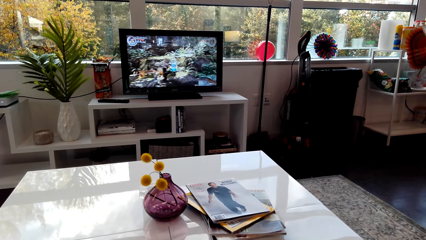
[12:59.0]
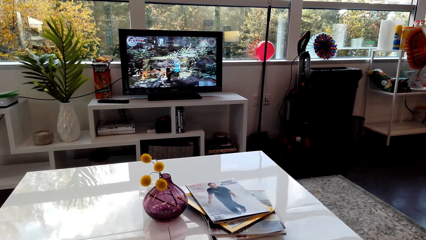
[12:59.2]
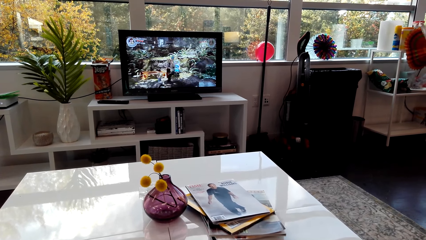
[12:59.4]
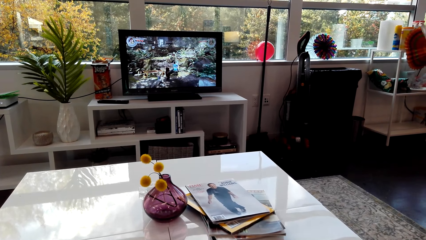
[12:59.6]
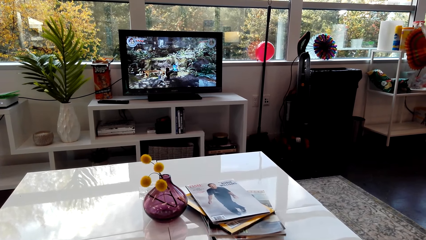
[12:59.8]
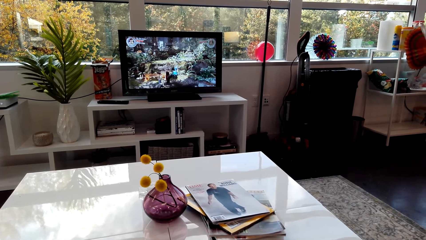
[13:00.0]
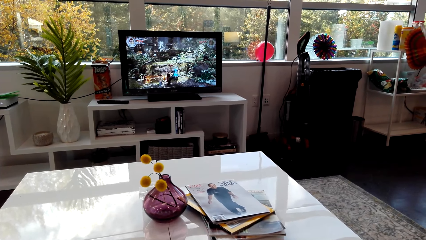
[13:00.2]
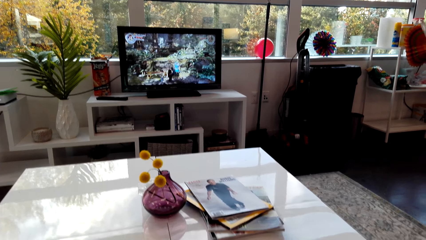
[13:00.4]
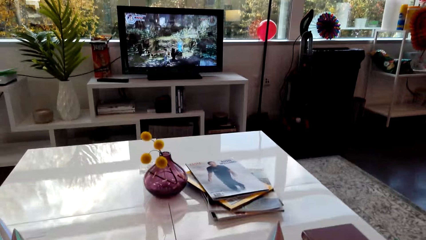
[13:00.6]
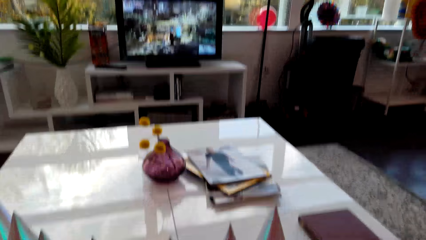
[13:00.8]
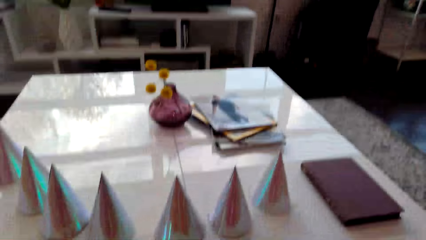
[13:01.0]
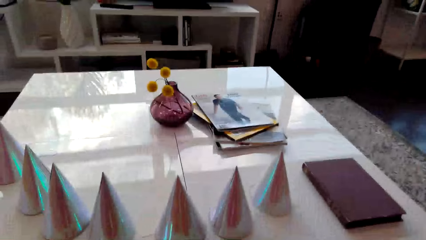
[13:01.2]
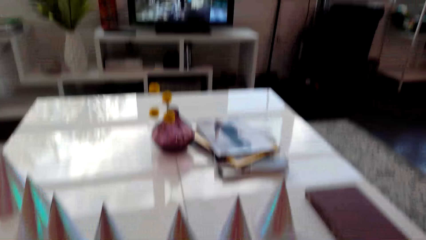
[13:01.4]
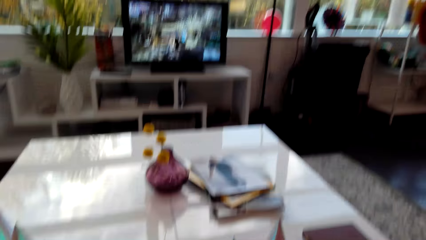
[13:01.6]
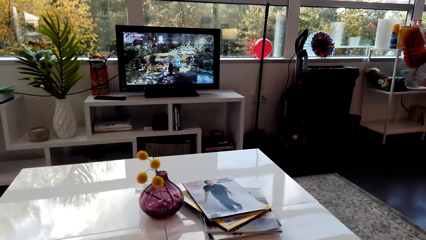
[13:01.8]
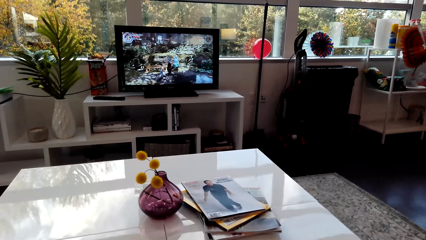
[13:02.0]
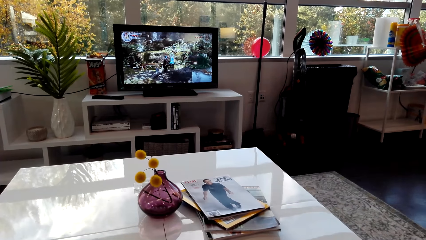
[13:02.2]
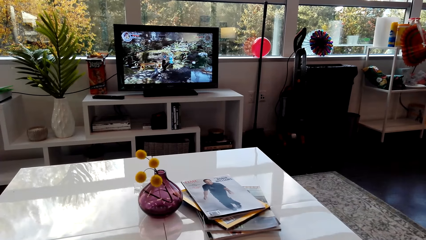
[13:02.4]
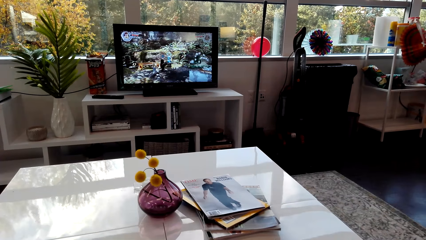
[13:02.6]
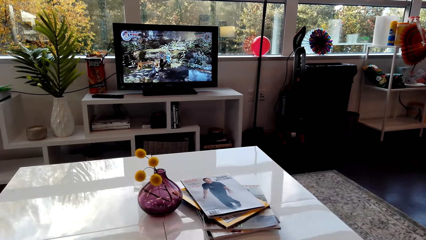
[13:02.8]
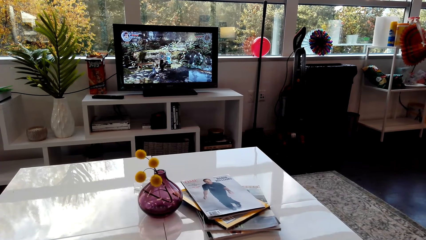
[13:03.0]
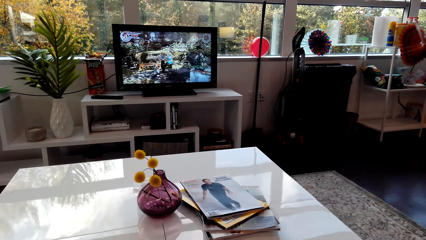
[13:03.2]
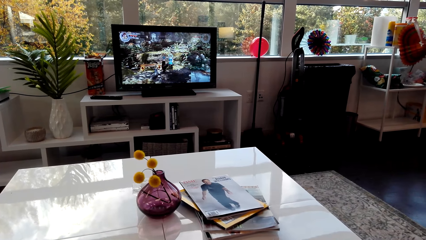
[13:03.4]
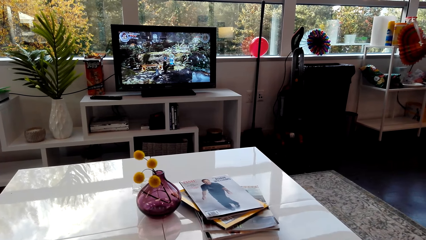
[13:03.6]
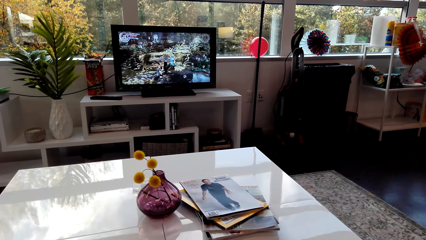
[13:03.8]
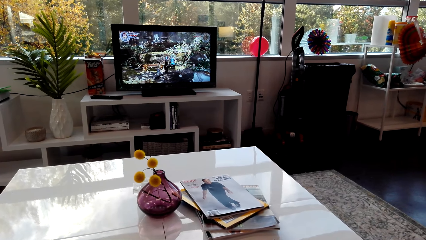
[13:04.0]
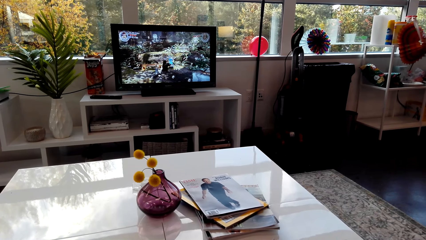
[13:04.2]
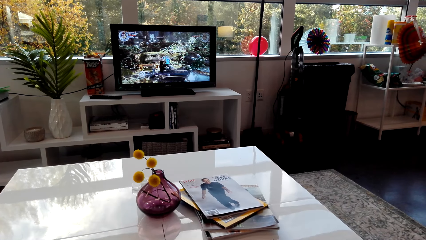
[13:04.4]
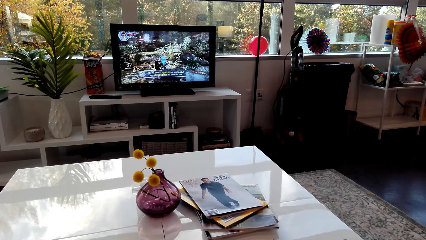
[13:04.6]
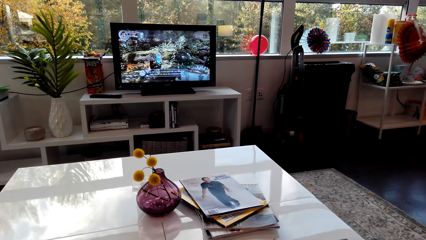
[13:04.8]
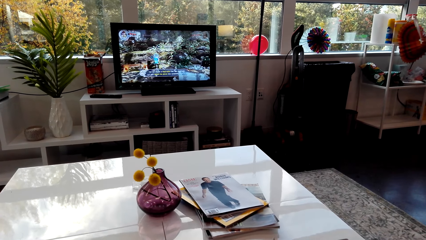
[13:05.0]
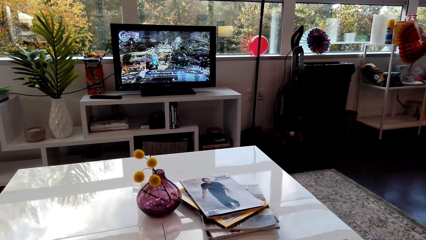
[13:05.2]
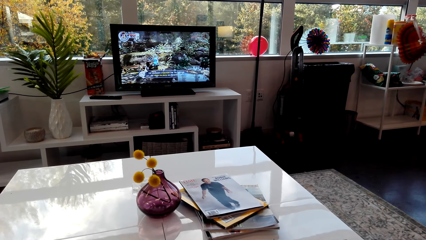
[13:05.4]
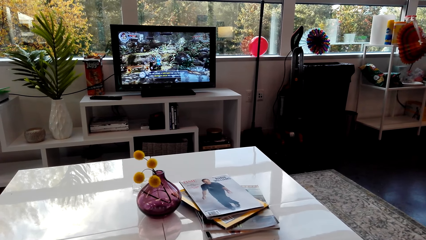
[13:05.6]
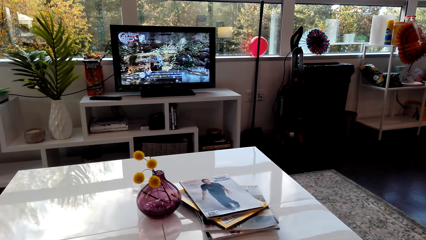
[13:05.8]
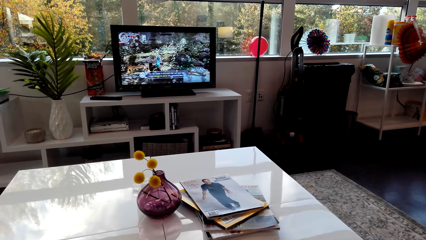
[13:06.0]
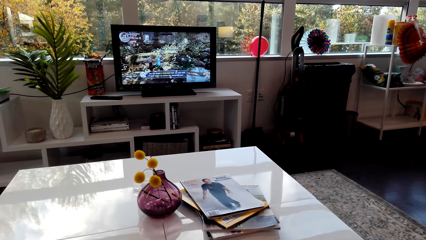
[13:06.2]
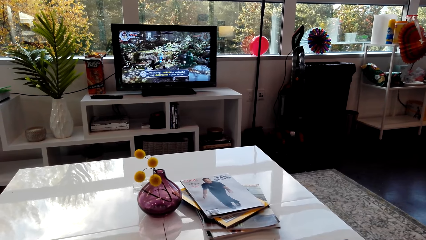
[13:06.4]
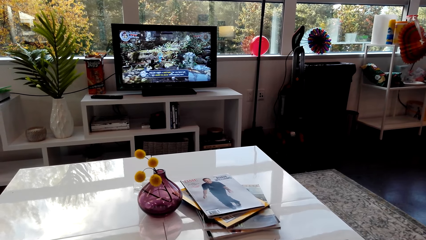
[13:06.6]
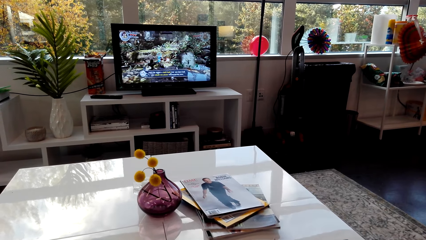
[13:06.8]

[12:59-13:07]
The camera wearer lowers her head. She watches a movie on the television.

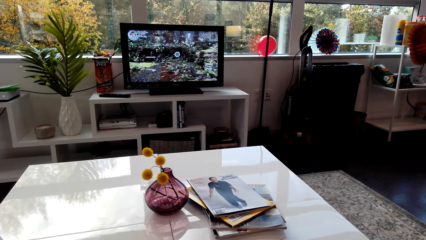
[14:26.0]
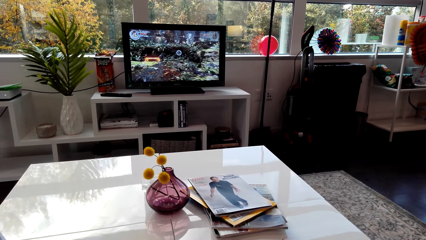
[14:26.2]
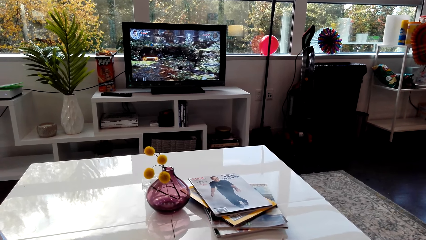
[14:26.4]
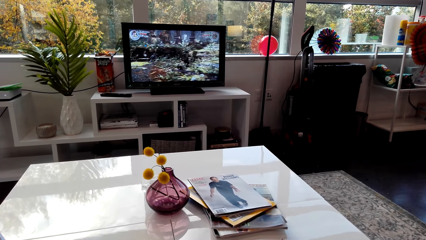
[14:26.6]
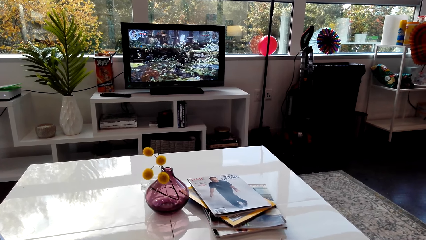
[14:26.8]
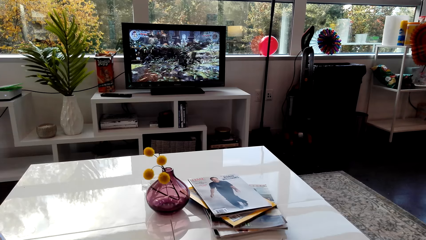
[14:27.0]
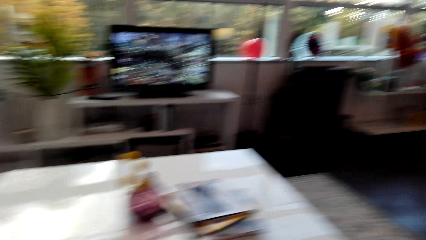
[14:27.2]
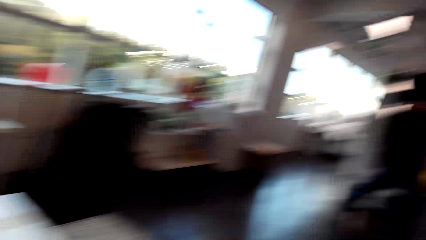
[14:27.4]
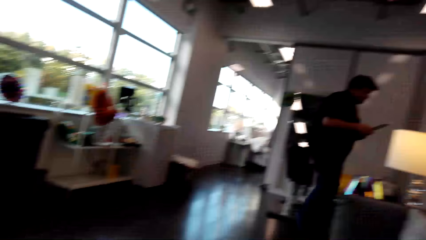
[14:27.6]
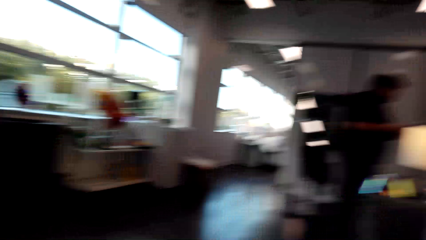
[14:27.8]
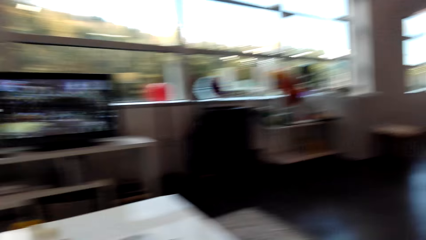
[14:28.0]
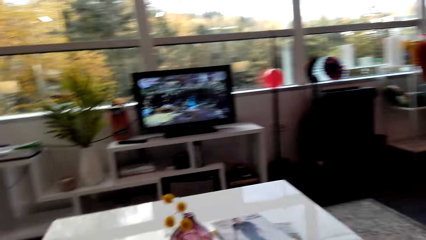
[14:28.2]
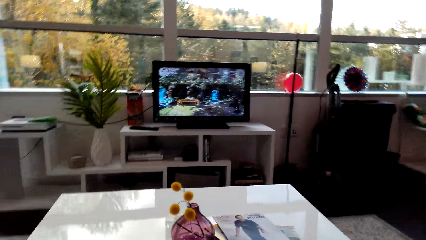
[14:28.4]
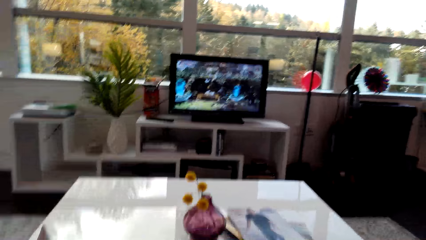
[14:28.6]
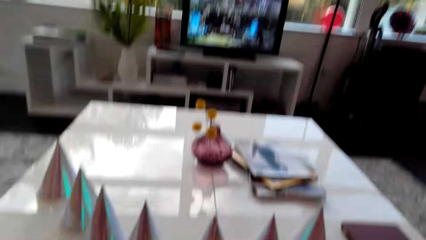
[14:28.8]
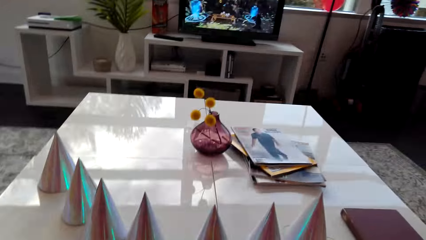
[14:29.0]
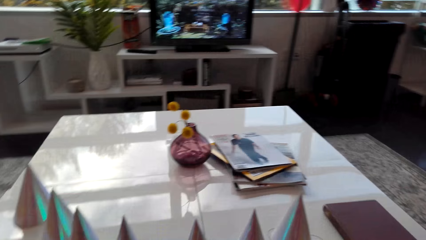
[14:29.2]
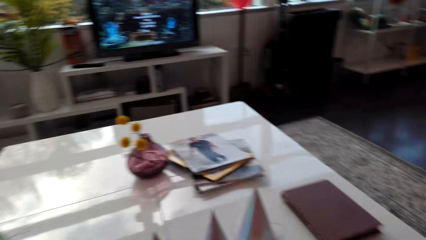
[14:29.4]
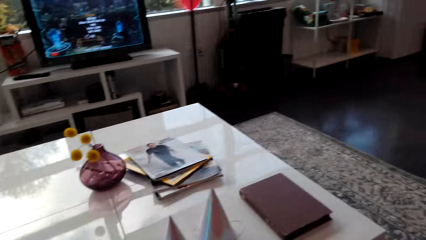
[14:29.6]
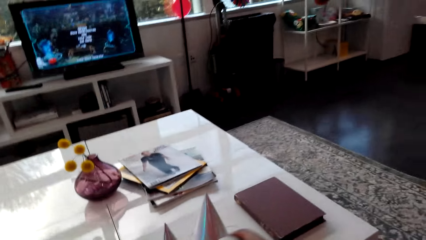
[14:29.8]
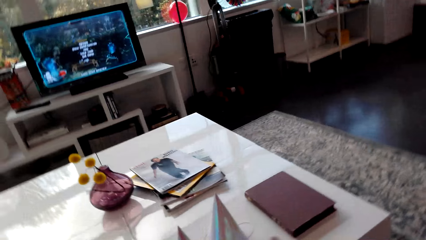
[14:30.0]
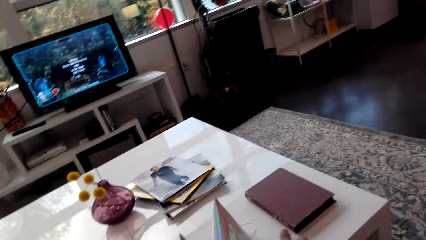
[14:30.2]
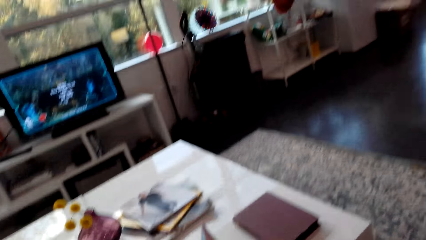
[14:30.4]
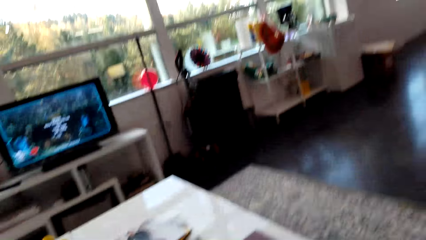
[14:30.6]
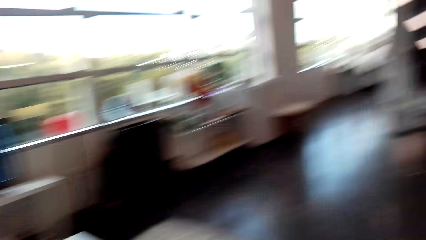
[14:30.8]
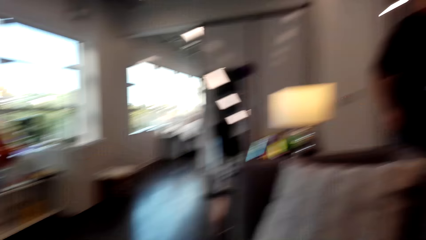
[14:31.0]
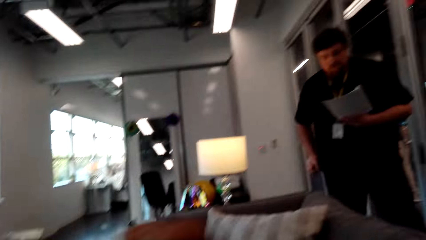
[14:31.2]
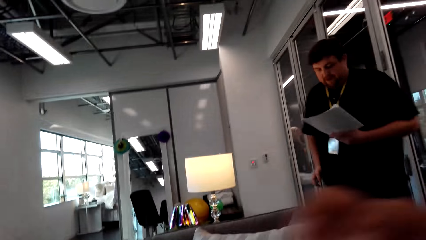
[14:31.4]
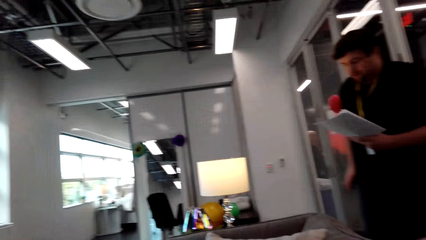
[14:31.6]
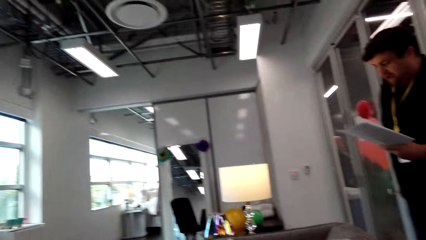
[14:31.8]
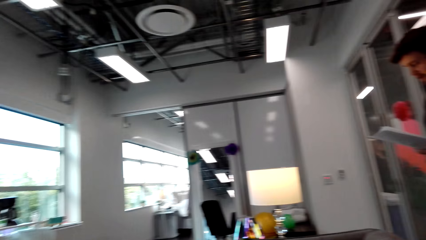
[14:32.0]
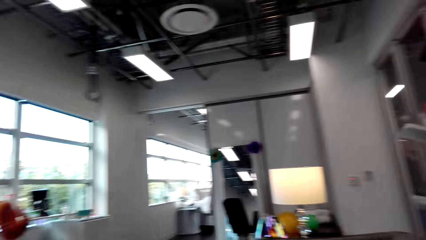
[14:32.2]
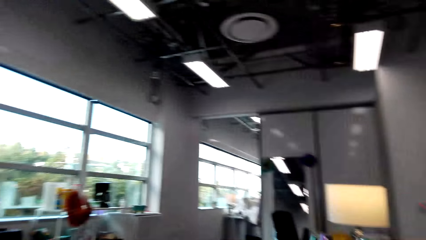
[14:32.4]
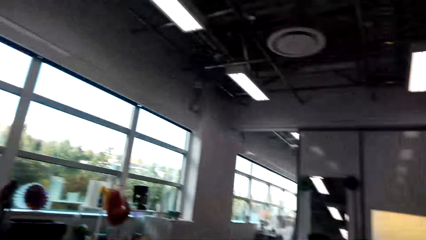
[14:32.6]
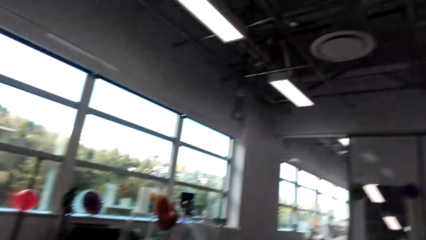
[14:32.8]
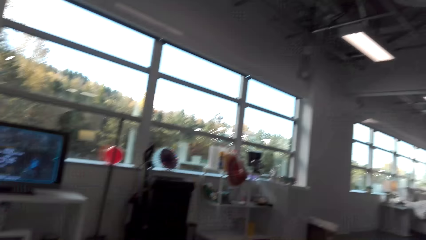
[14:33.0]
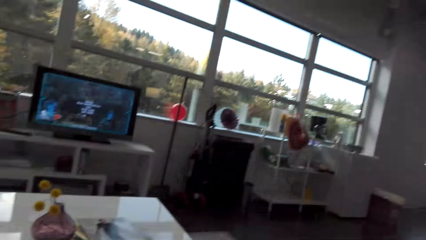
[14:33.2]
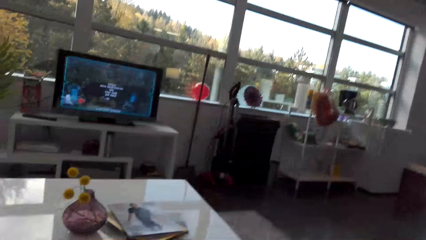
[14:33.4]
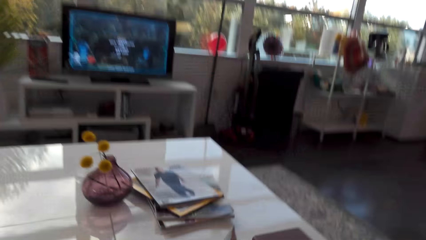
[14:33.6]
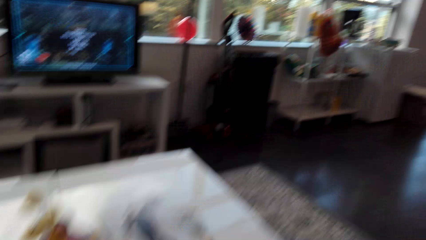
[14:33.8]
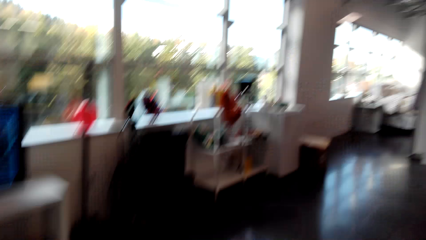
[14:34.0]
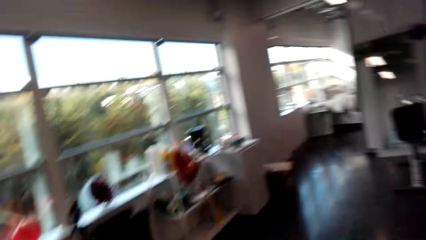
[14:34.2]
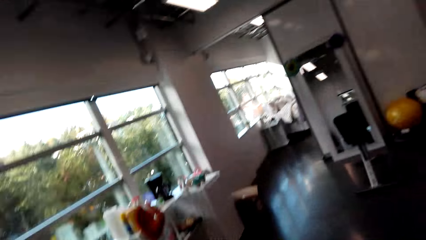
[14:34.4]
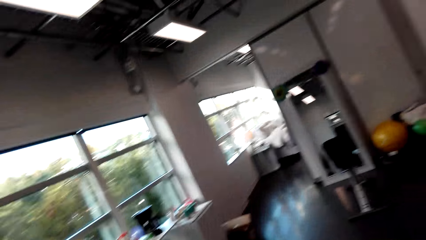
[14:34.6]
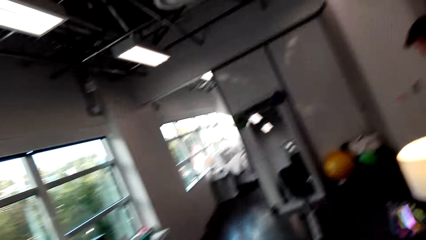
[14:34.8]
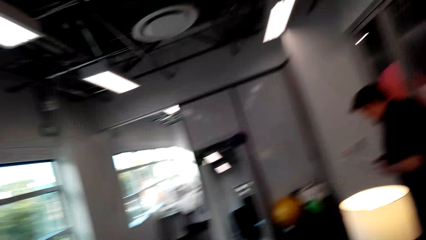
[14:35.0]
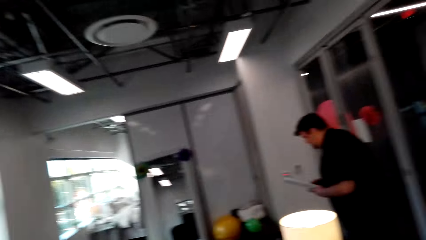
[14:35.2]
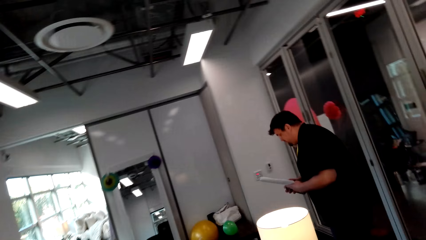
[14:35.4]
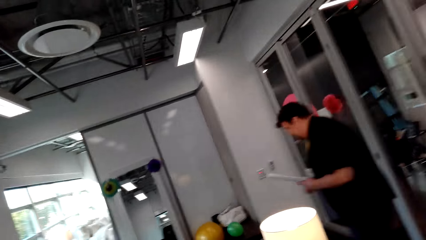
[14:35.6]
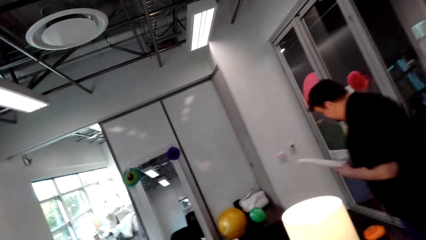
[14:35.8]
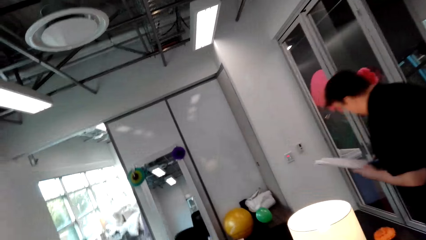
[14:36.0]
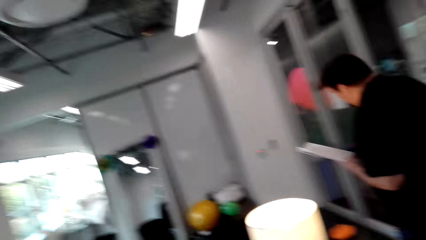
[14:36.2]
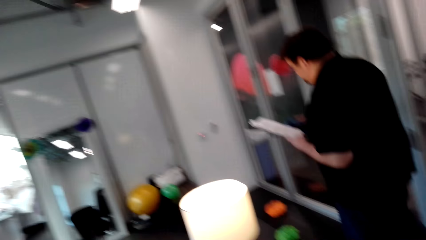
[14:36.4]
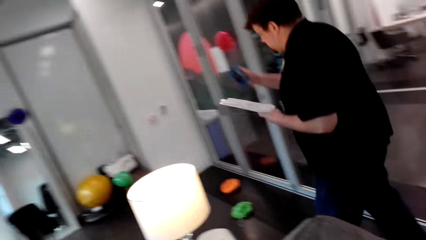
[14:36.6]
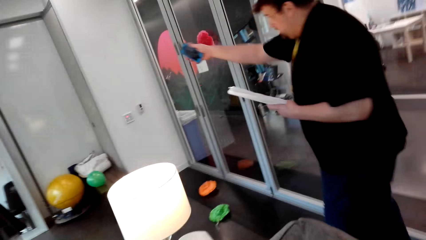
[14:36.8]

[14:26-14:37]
The camera wearer looks at a man. They look around the room. The man talks to the camera wearer. The camera wearer walks around the room.
